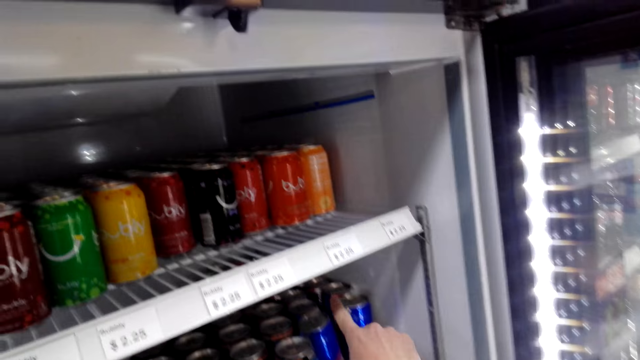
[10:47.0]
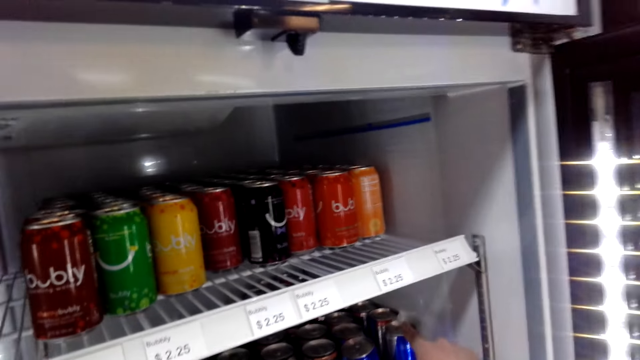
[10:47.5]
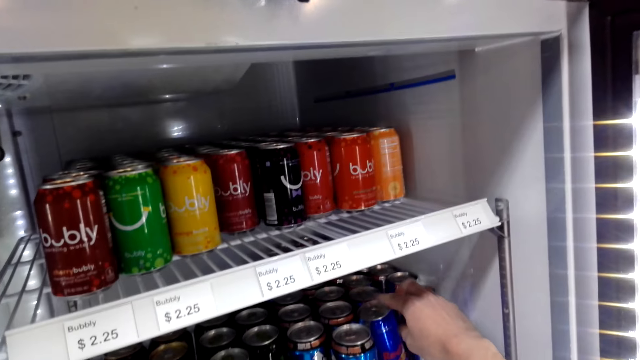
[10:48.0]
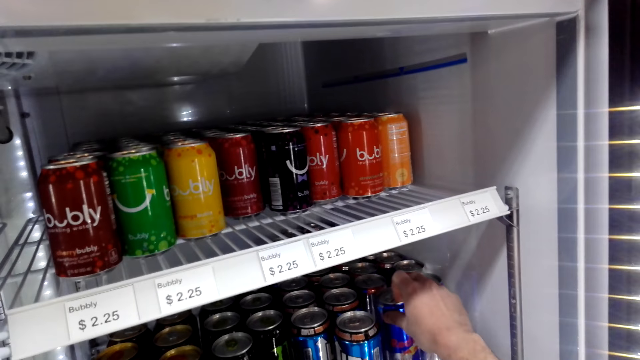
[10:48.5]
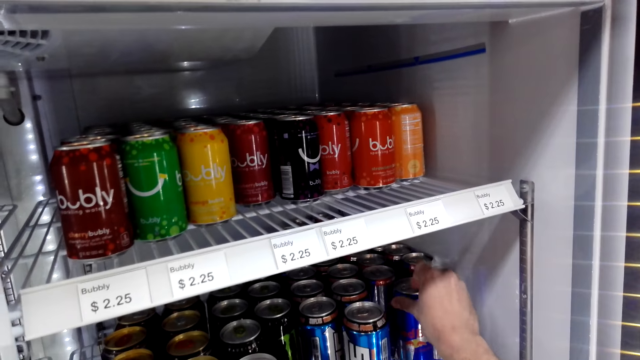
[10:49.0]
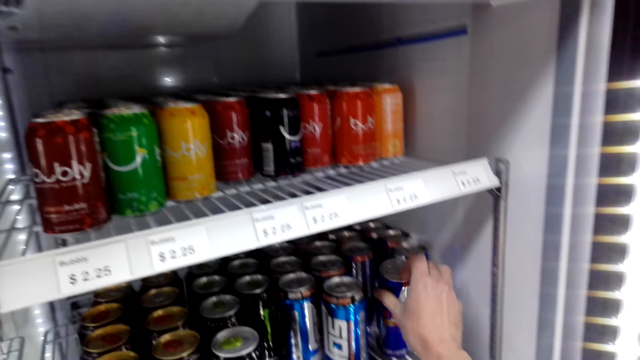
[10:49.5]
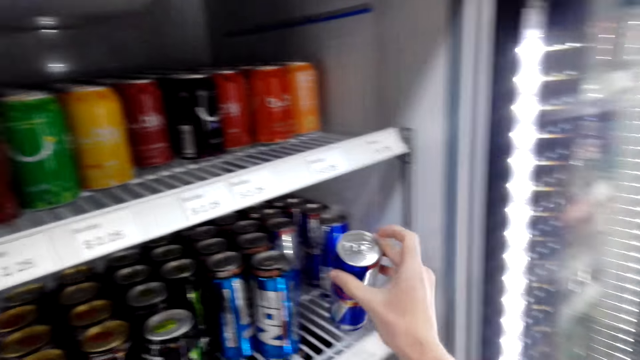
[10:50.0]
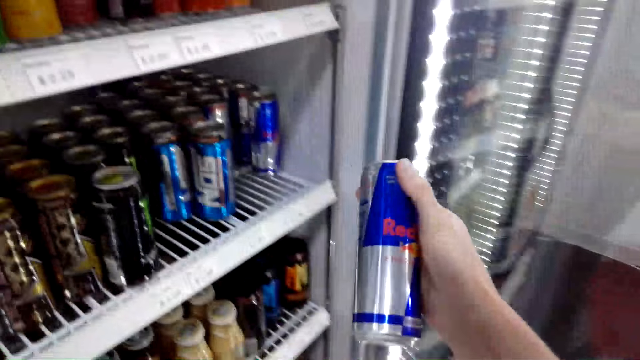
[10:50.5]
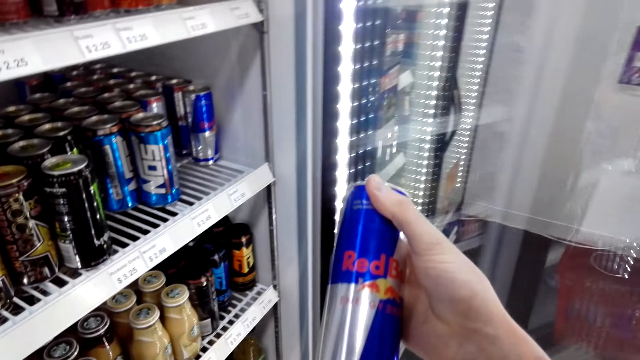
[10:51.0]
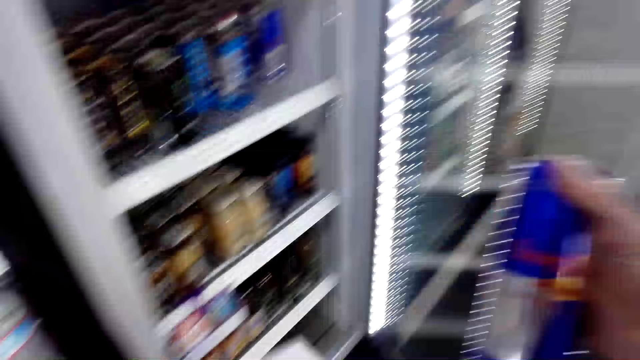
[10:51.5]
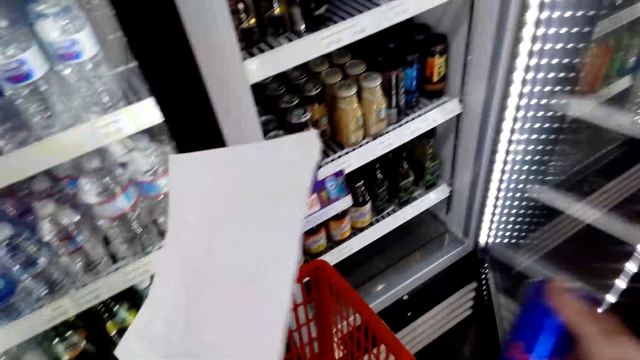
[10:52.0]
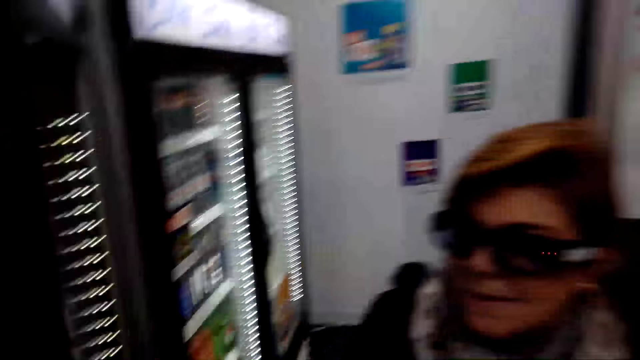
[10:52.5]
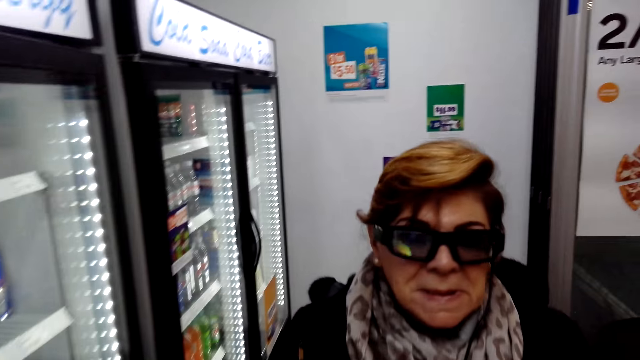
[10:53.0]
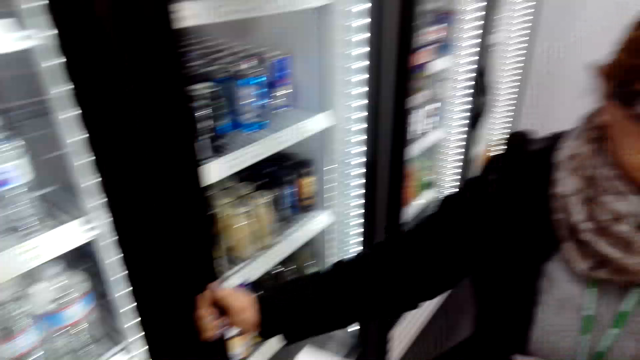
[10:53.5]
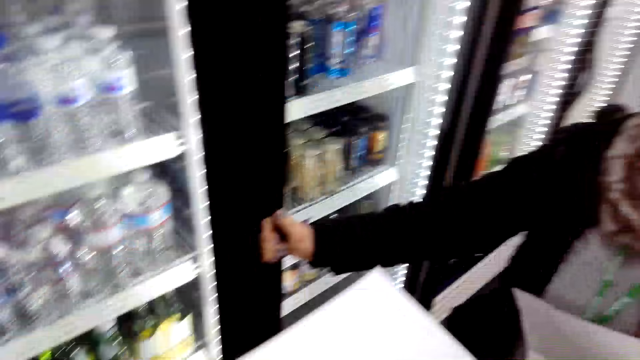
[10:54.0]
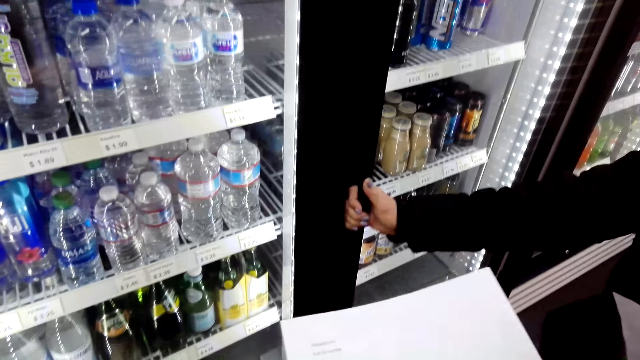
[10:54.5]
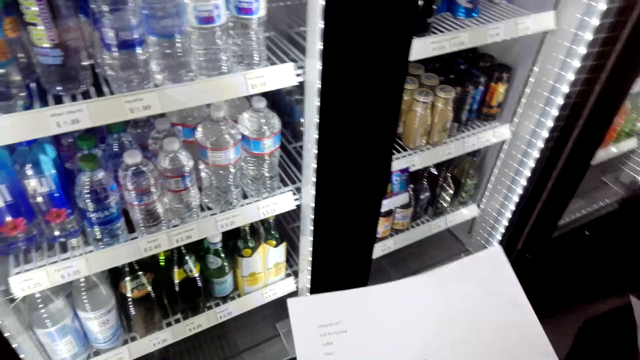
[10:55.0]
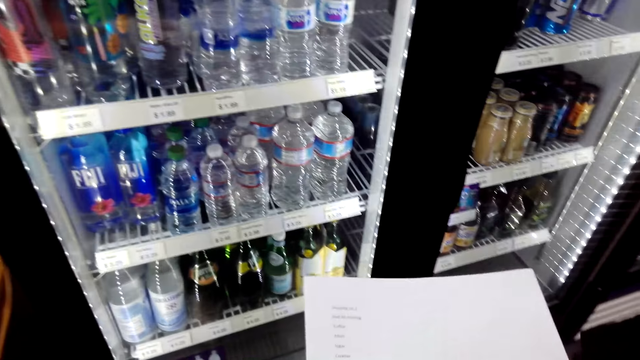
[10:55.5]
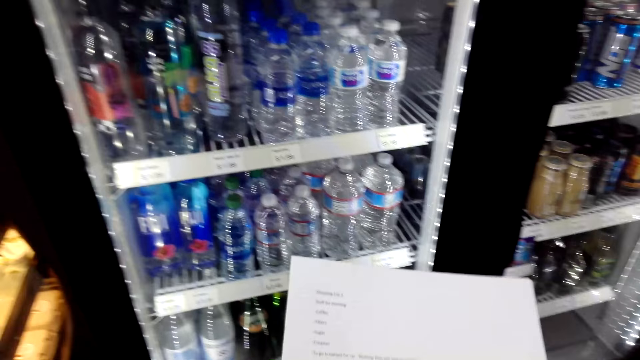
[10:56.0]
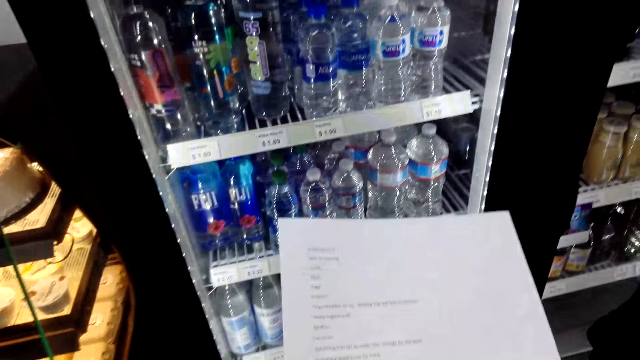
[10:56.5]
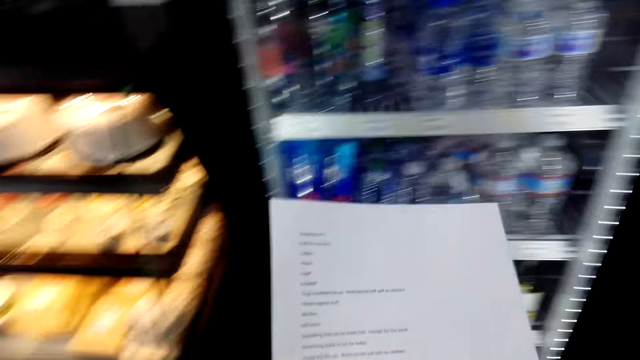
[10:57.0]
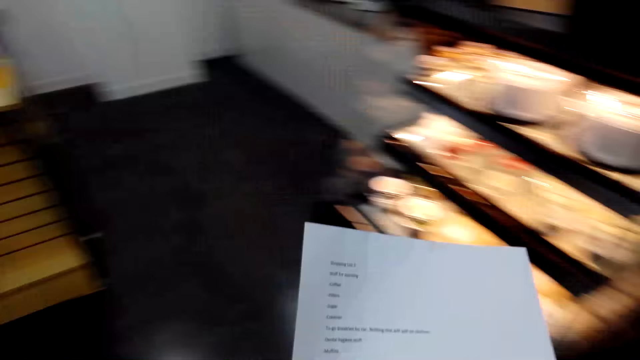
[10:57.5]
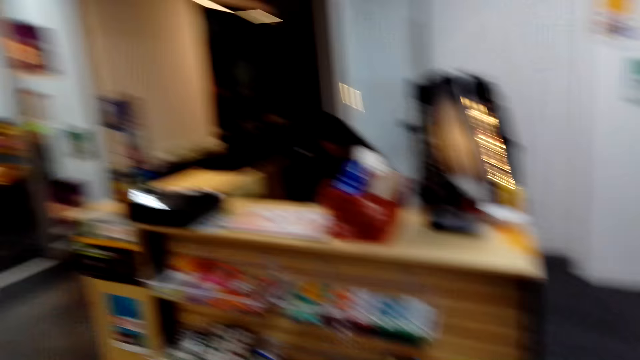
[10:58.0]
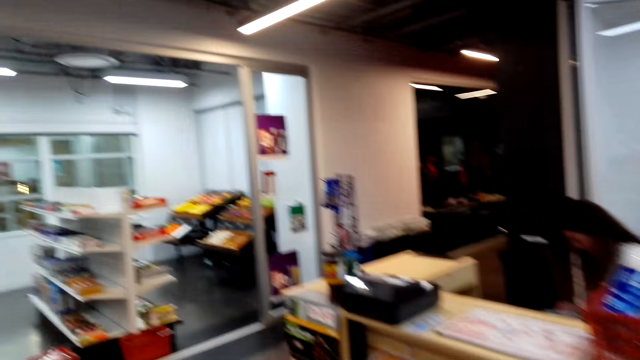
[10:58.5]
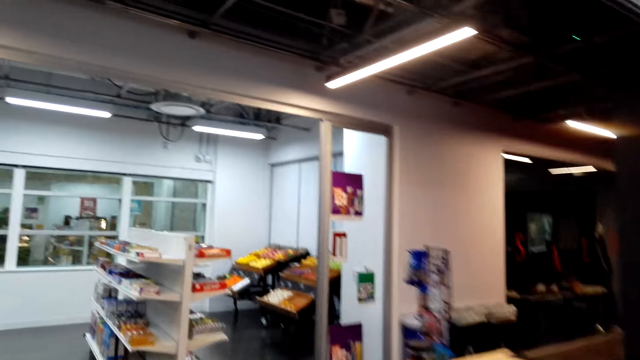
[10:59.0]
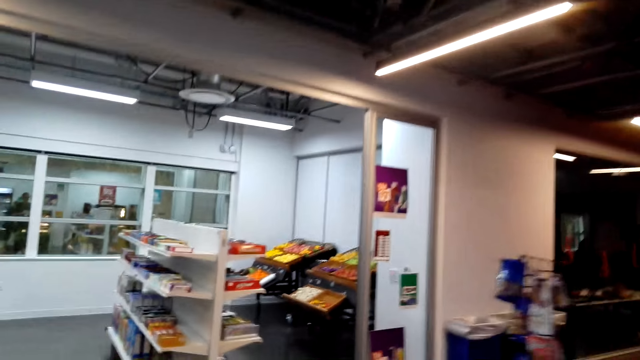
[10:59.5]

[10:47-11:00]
The camera wearer converses with the woman and grabs an energy drink from the fridge. They point the drink in the fridge. They put the energy drink inside the shopping basket, hold the shopping basket and printed paper, and converse with the woman. The woman closes the fridge. The camera wearer converses with the woman. The woman holds the printed paper. The camera wearer holds the printed paper. They read the printed paper. They turn around with the printed paper. The woman dialogues with the camera wearer. The camera wearer walks back to the supermarket.

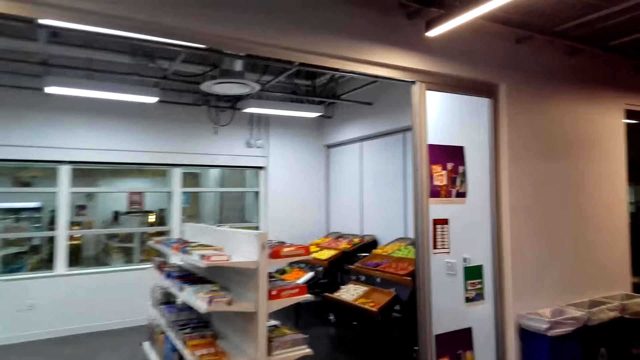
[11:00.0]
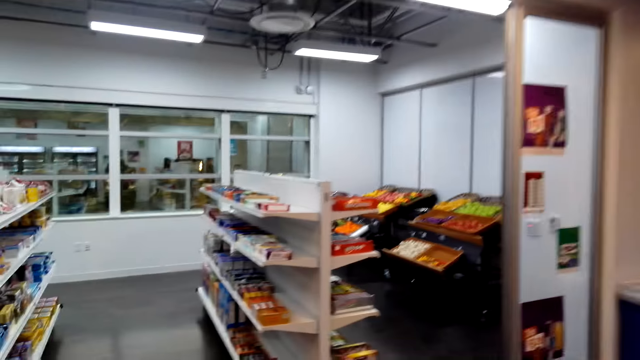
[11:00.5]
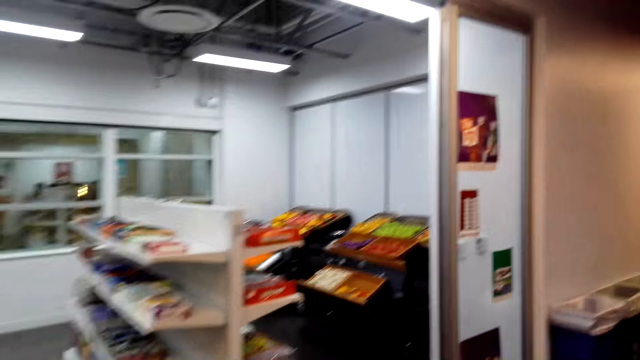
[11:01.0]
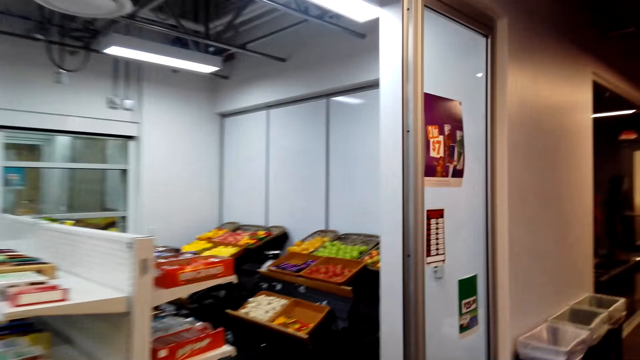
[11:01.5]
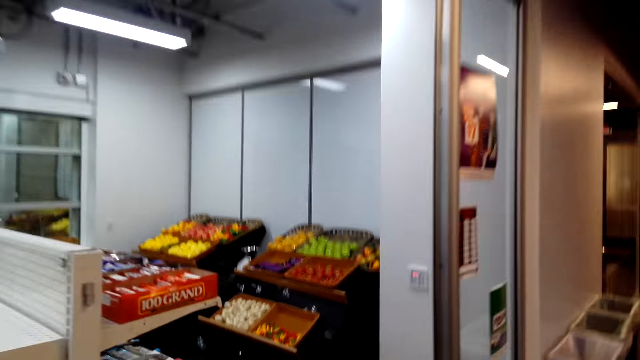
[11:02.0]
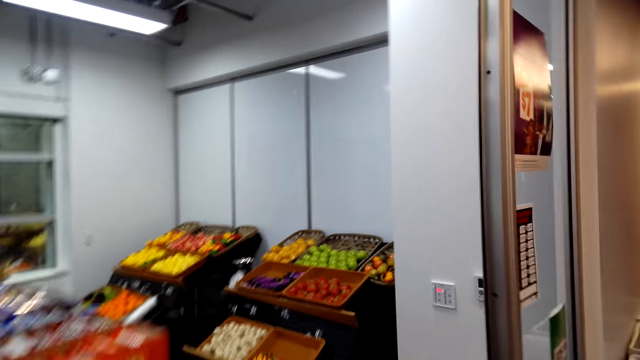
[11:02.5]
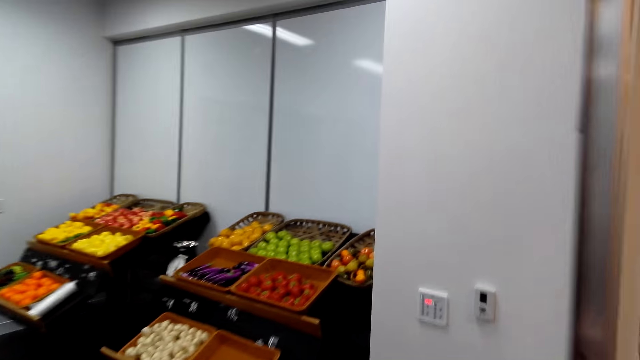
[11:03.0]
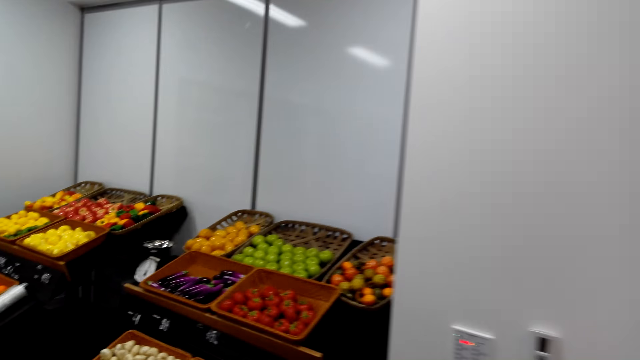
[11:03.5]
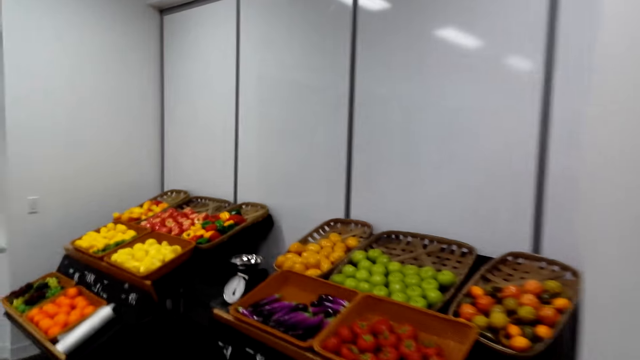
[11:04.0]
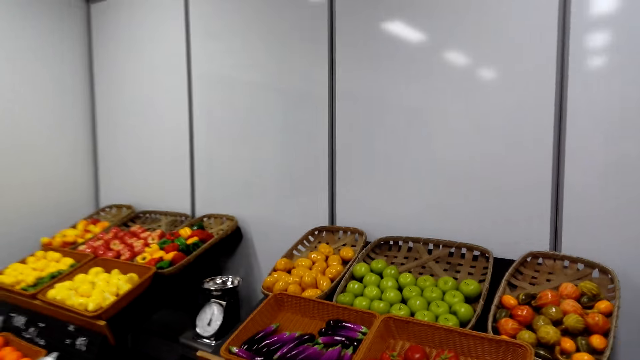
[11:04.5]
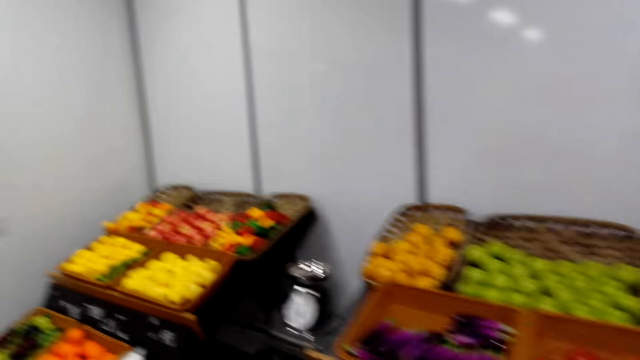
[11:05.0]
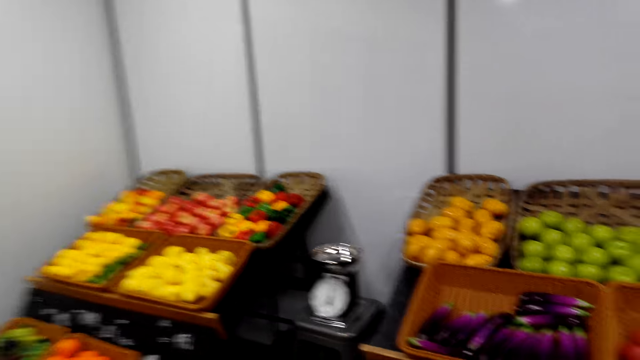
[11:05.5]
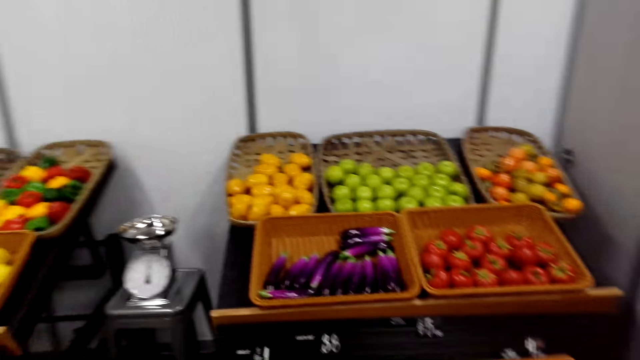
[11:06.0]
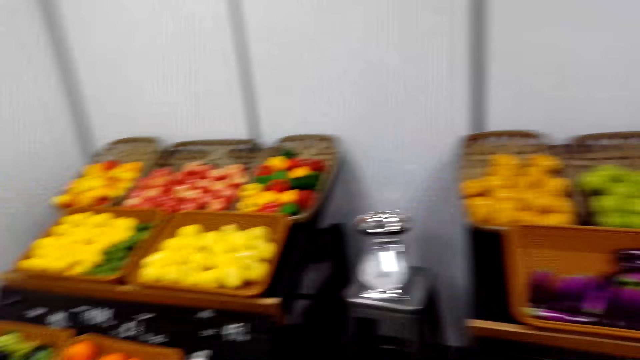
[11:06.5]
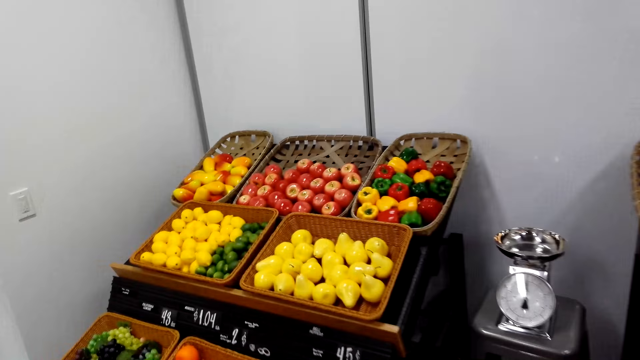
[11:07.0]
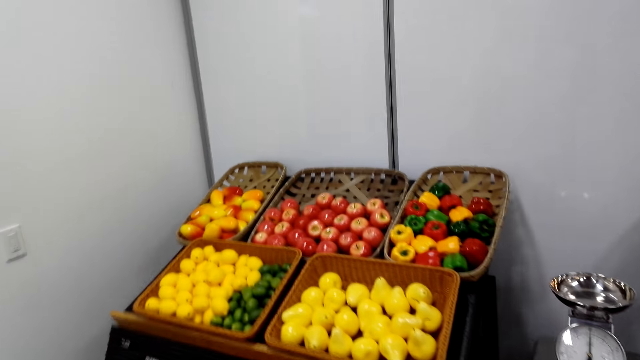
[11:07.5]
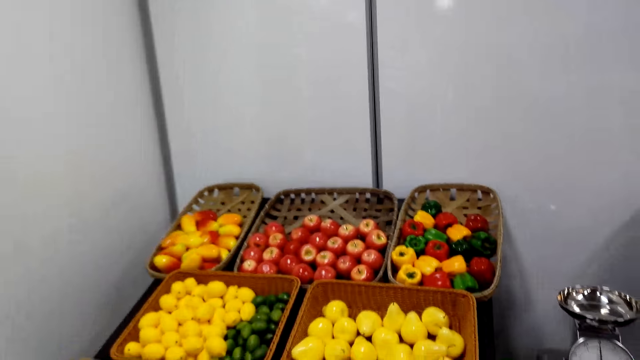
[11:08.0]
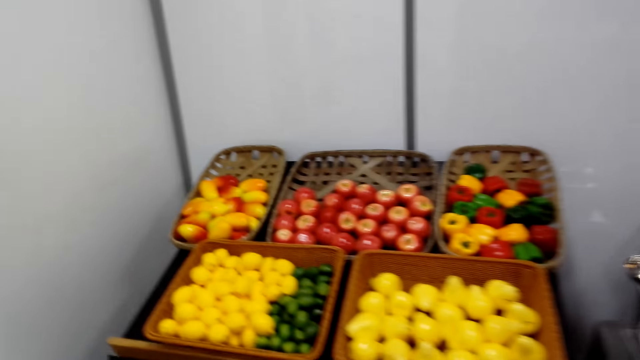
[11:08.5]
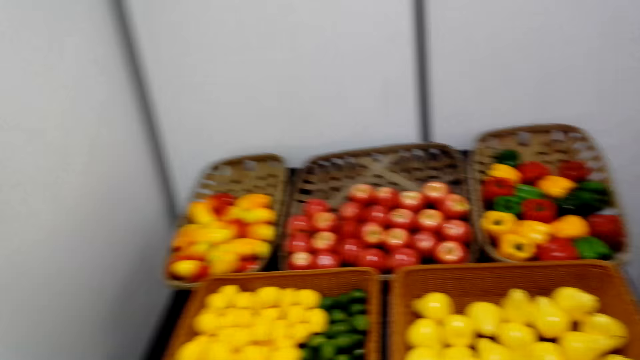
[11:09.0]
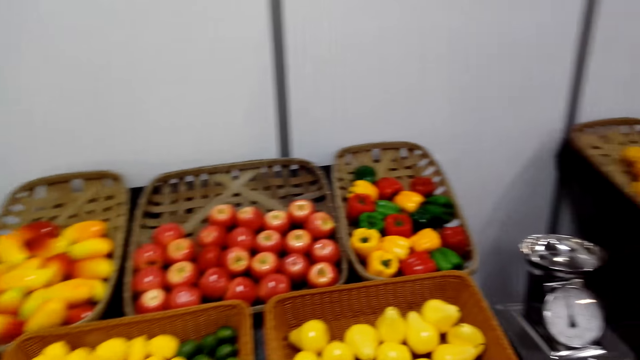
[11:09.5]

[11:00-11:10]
The camera wearer converses with the woman. They enter the supermarket. They gaze at fruits in baskets.
